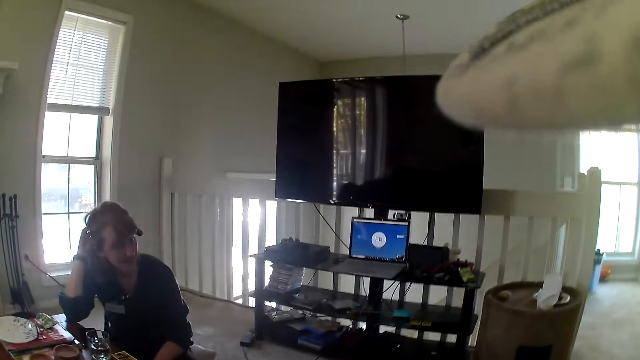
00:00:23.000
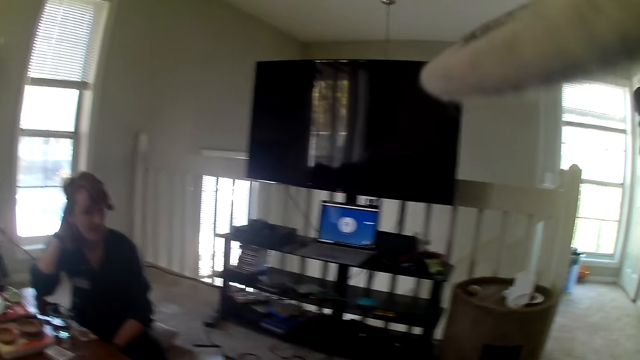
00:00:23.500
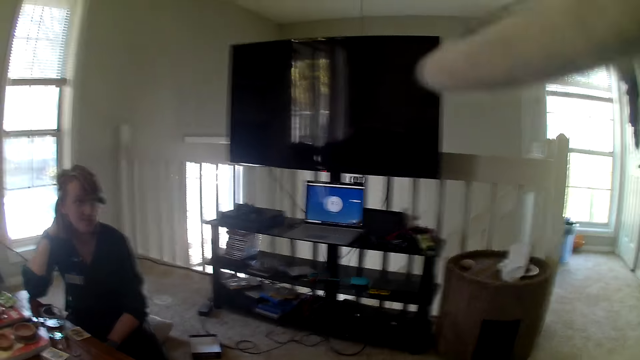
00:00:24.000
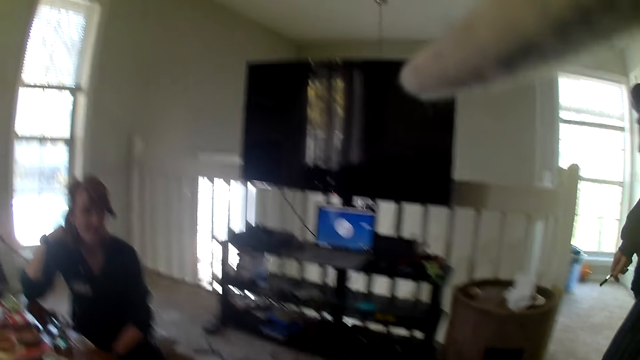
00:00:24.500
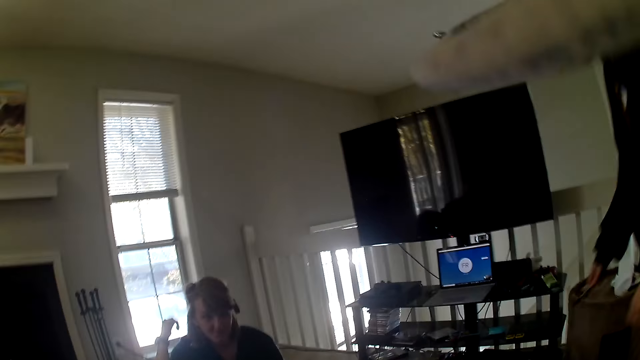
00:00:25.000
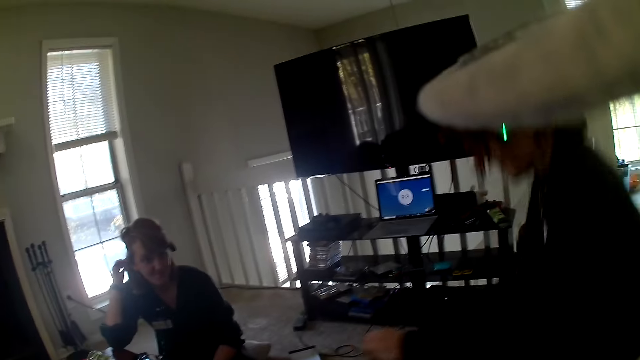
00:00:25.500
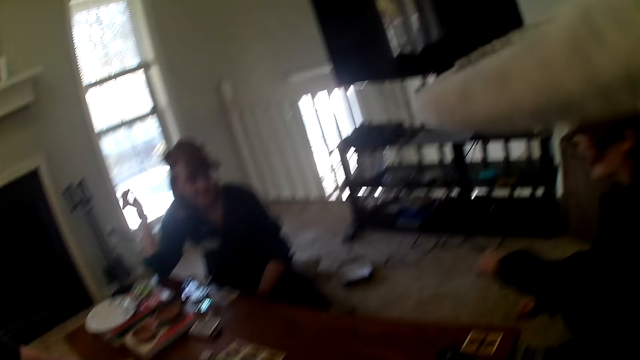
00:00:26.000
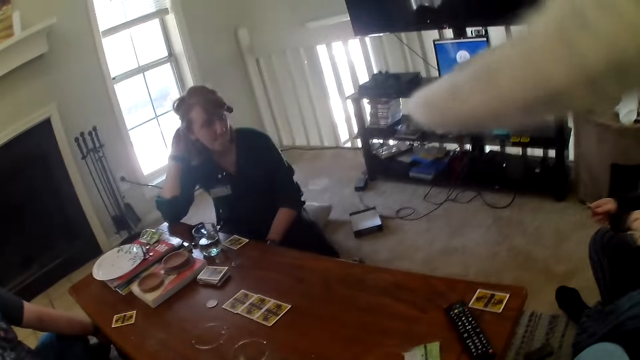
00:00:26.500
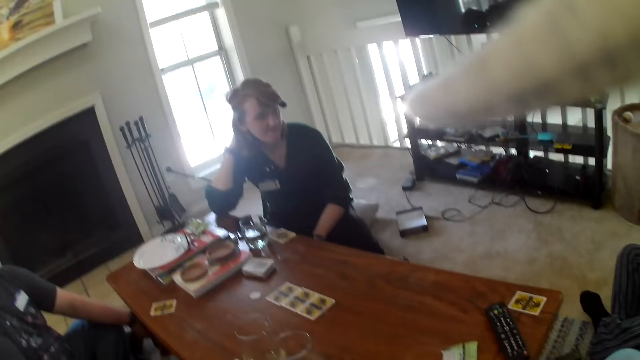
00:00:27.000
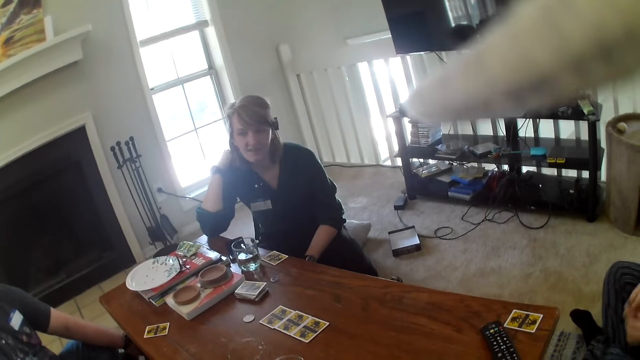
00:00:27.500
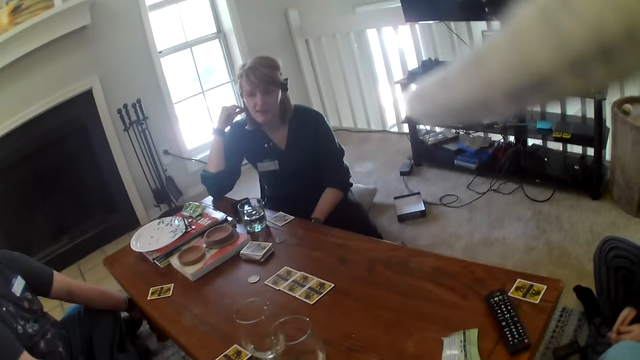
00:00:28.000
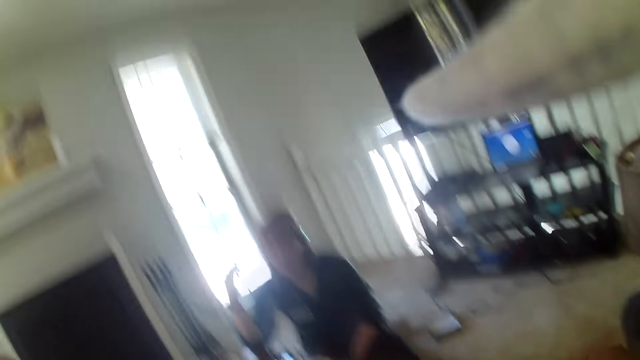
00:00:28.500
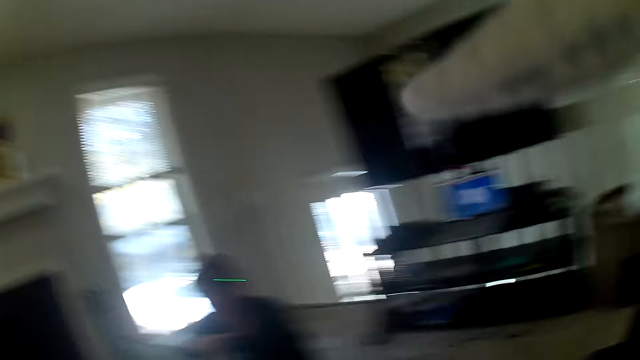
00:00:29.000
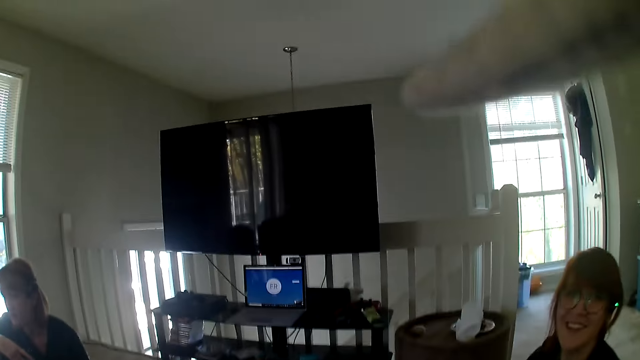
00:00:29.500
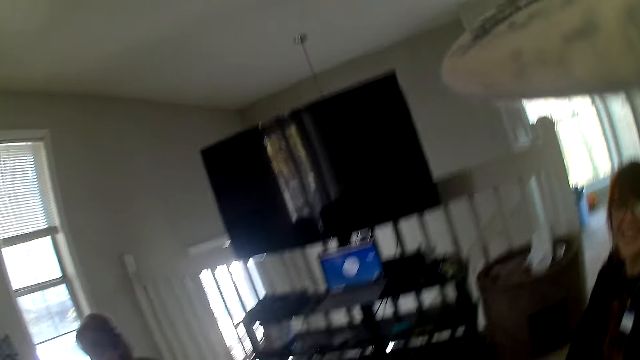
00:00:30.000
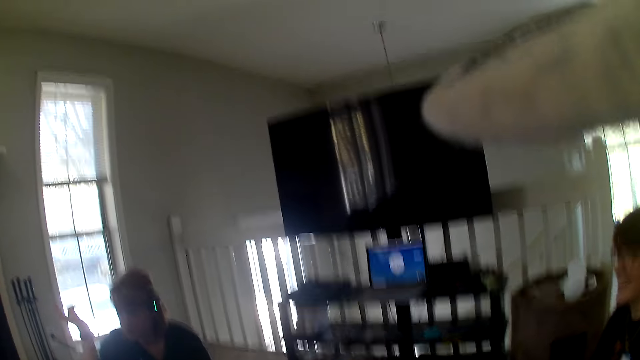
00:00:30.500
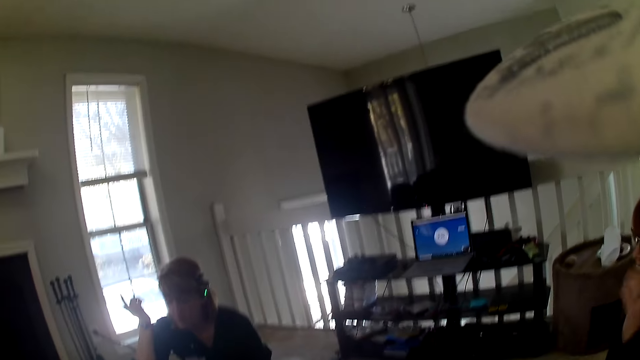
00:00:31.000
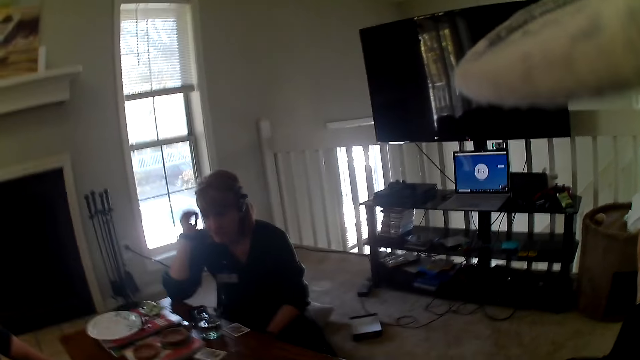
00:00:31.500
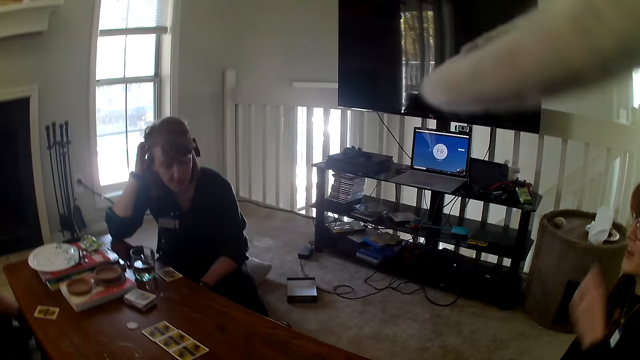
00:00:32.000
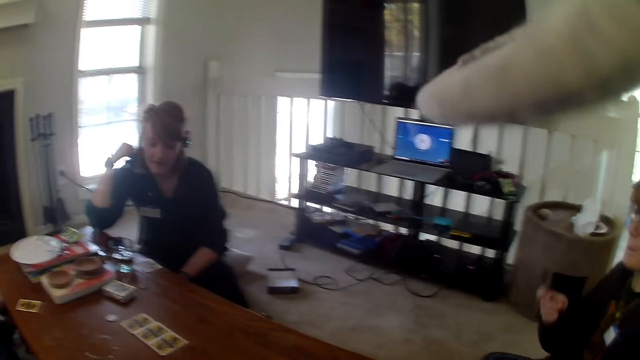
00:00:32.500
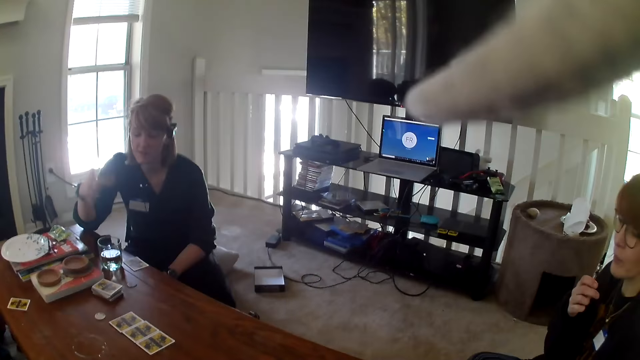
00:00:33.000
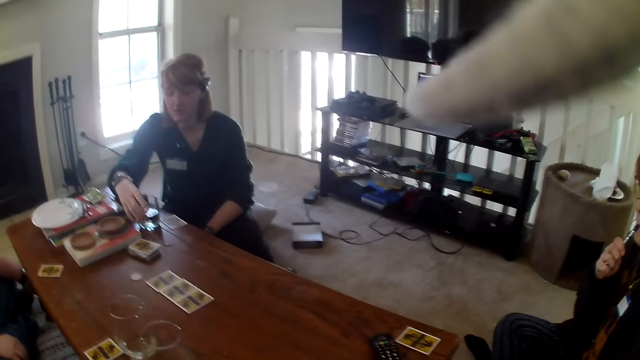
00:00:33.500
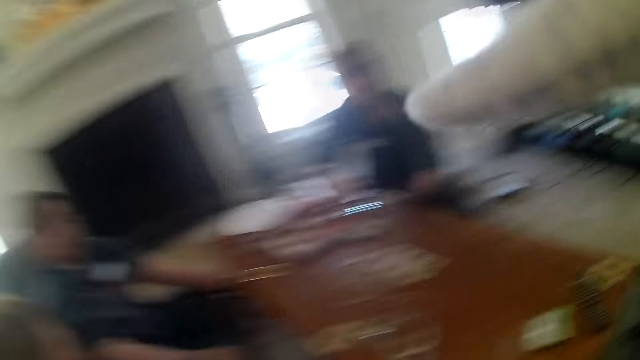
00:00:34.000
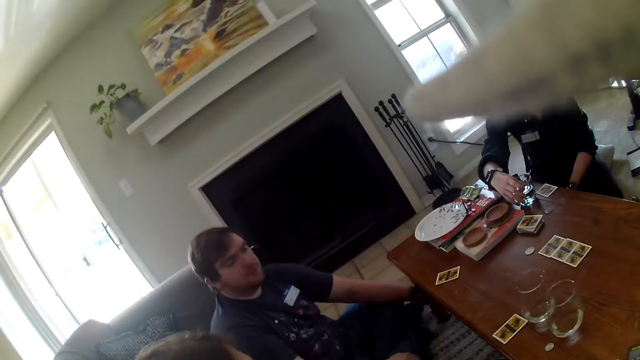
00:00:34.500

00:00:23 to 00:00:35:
A woman walks towards the table. The woman sits next to the camera wearer. The camera wearer talks to the others. They look around.

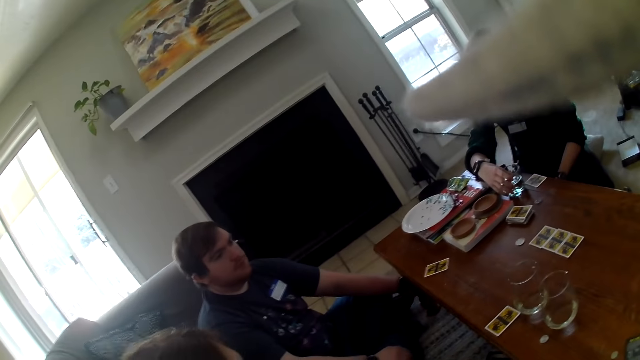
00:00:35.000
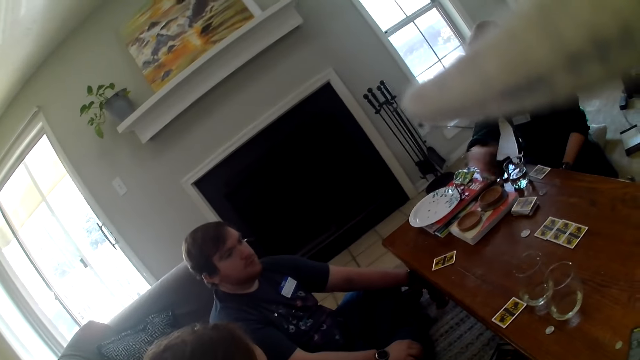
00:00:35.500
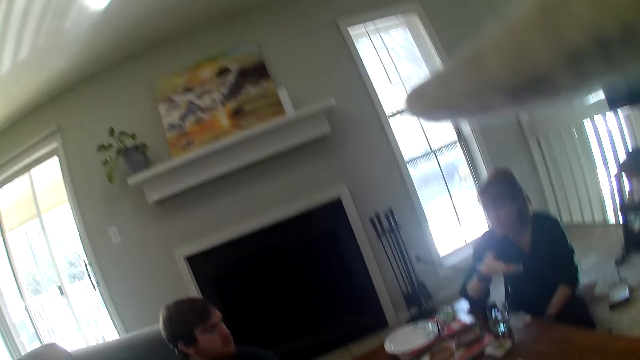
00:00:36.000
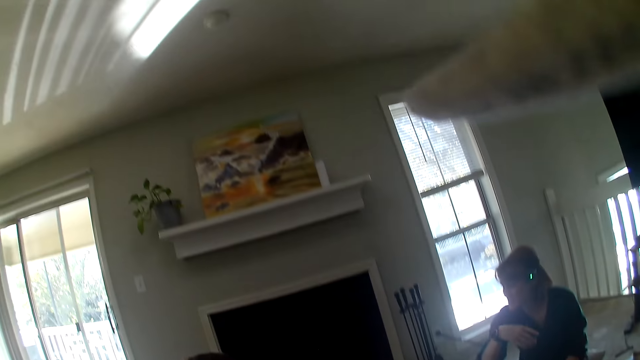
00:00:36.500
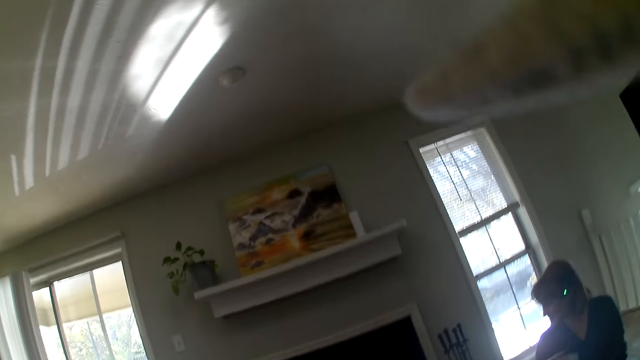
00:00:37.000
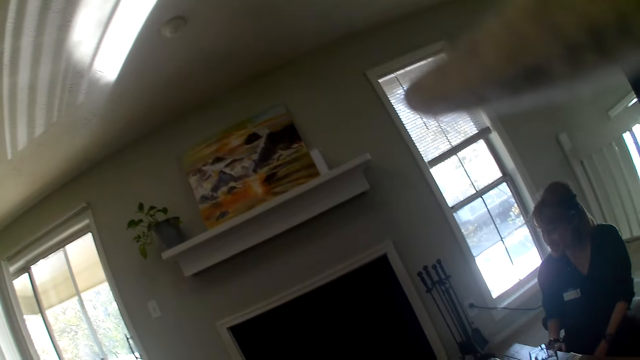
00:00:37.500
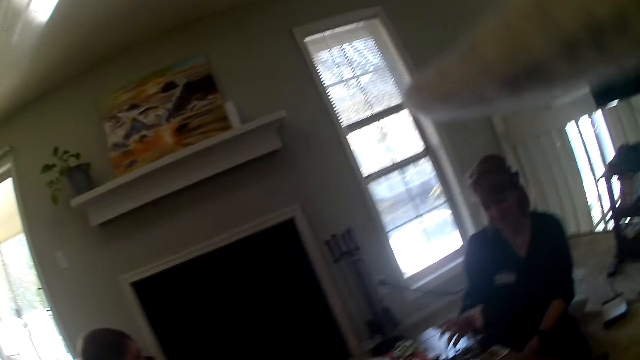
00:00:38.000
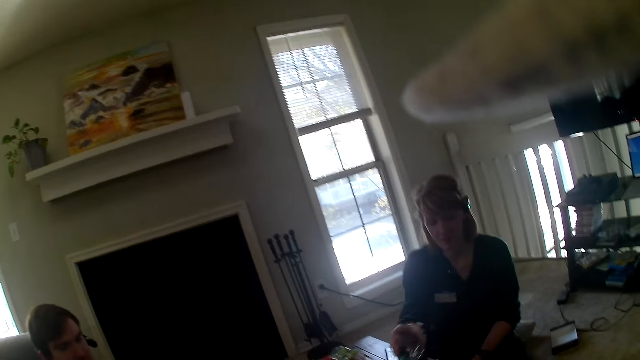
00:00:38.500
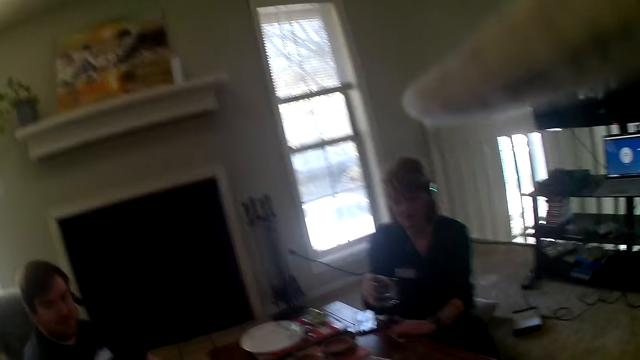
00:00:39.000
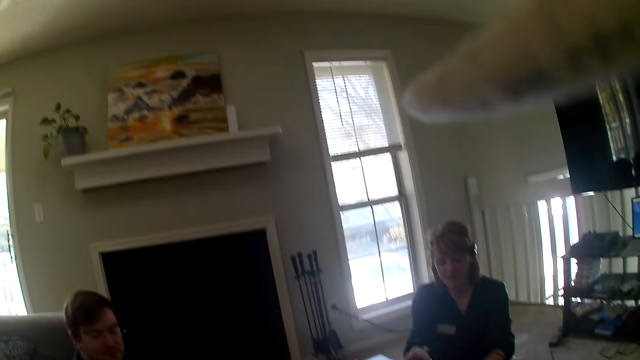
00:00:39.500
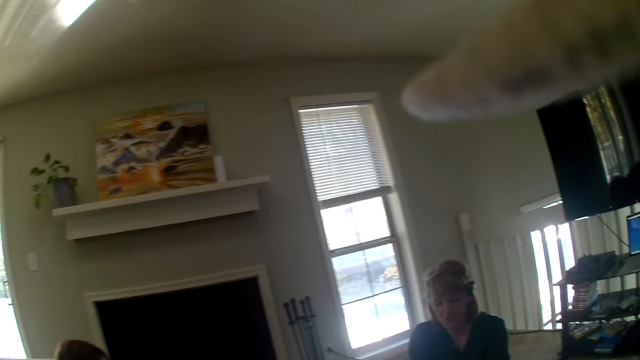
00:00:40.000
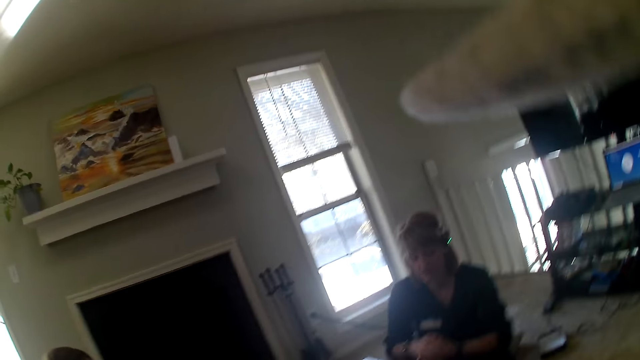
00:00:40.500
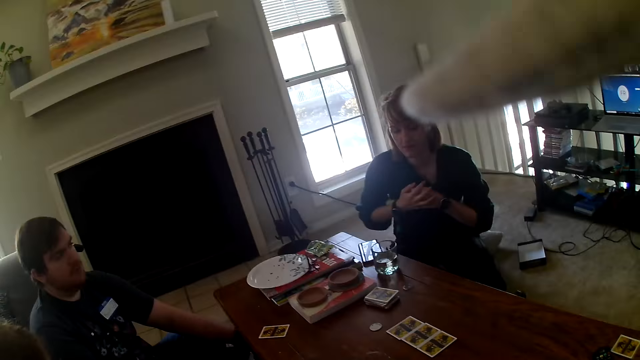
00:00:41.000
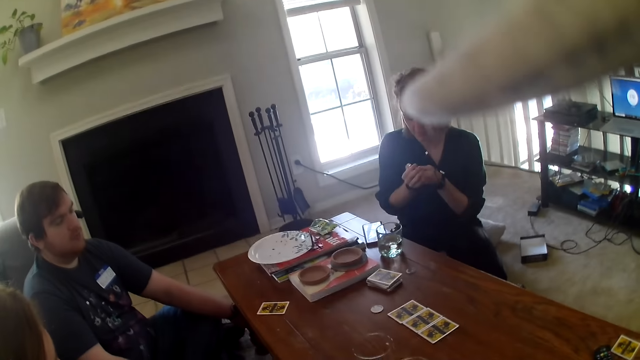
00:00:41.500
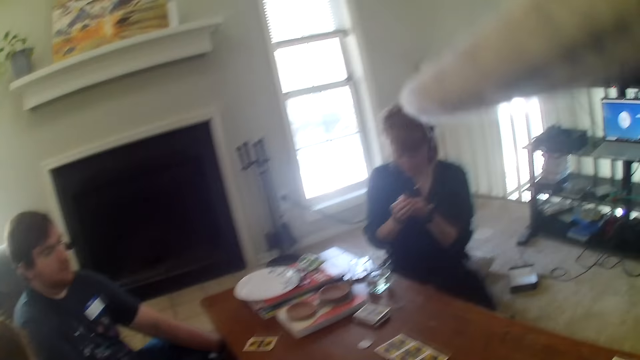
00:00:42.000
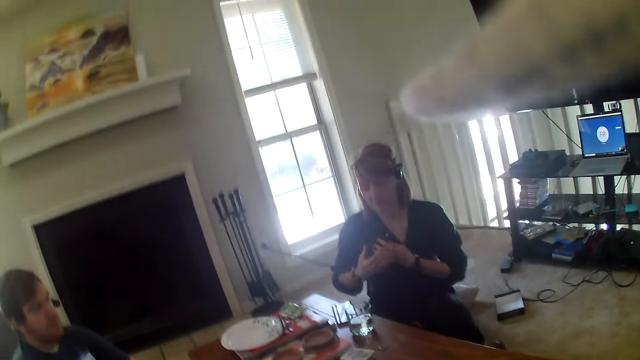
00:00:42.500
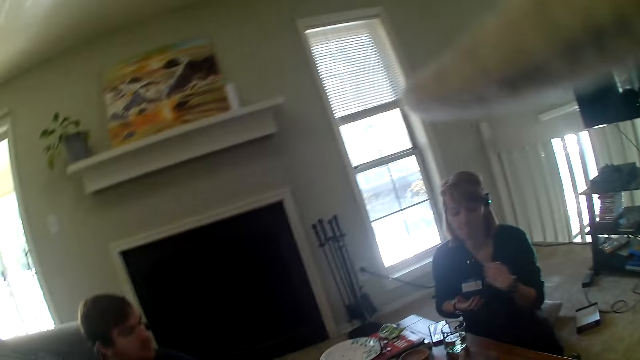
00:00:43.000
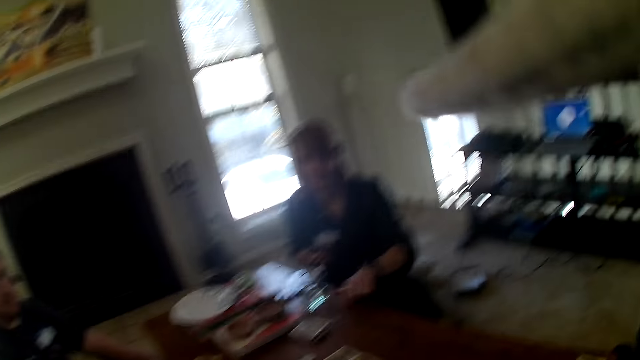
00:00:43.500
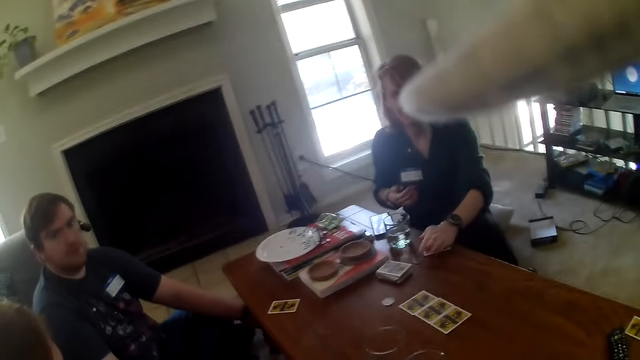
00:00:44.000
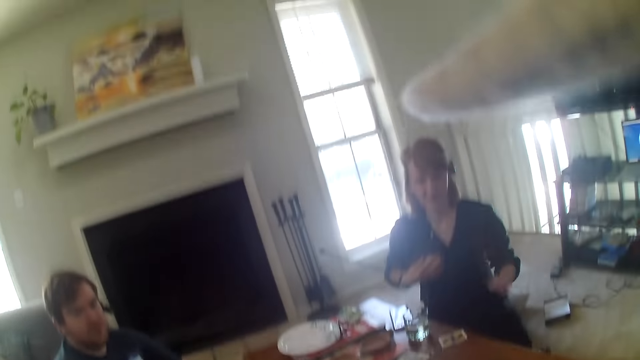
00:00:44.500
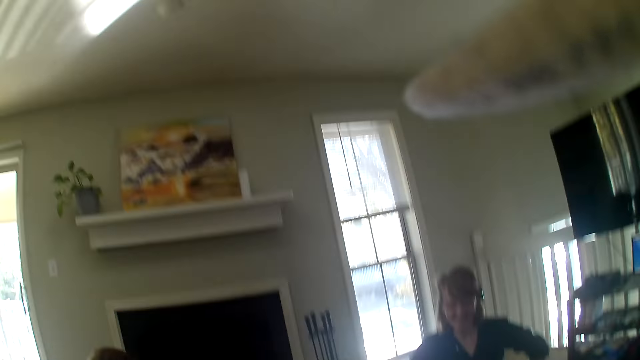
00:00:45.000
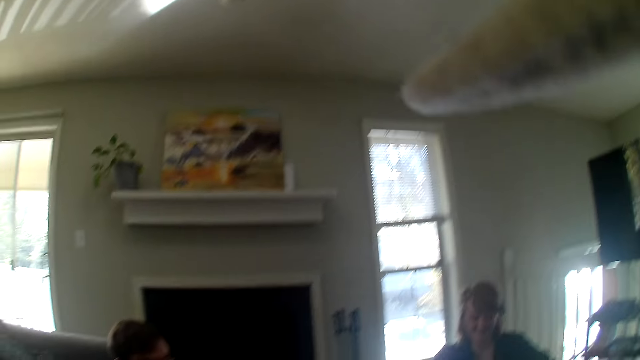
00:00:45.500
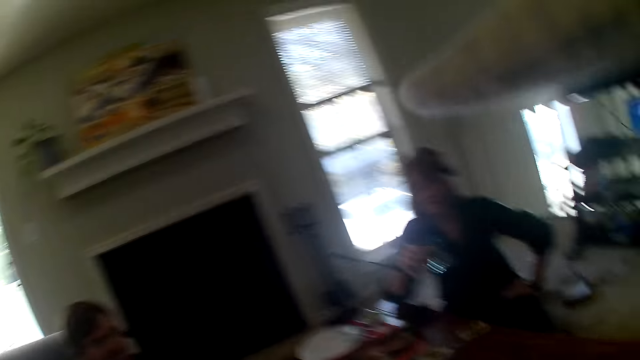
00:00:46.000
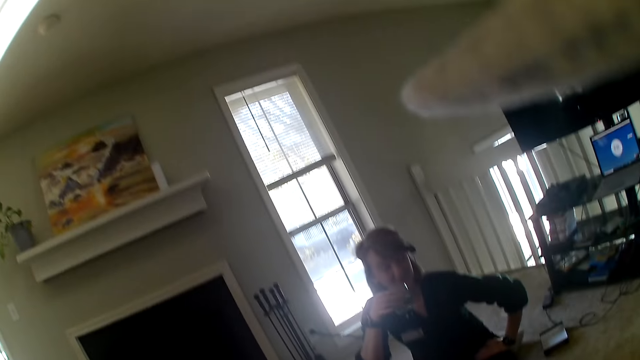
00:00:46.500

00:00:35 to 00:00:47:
A person picks up a glass of water. The person puts a card on the table. The camera wearer looks around.
